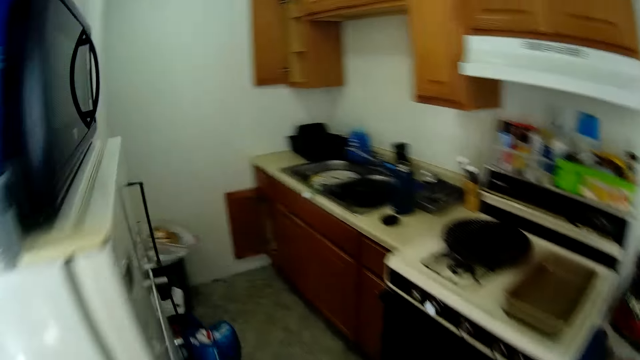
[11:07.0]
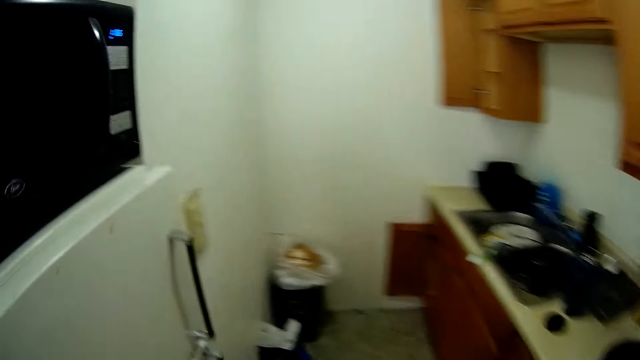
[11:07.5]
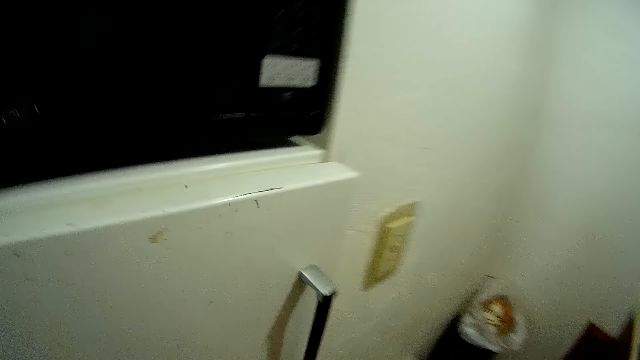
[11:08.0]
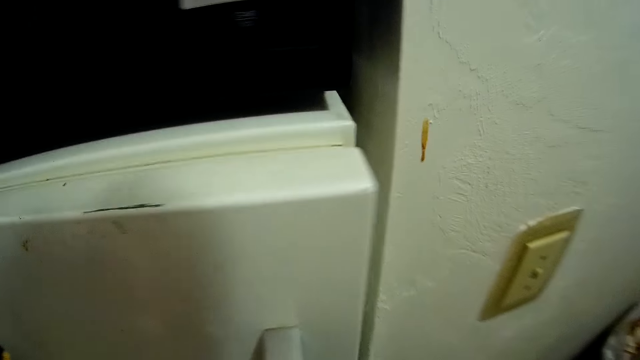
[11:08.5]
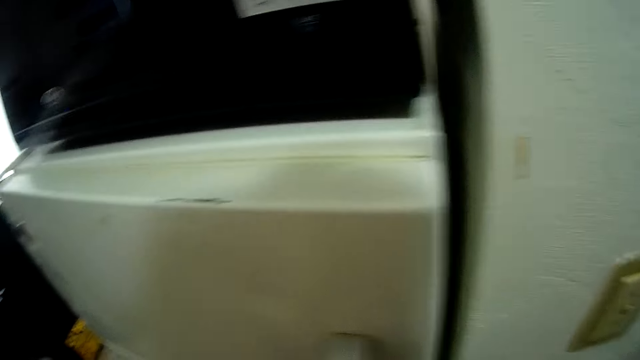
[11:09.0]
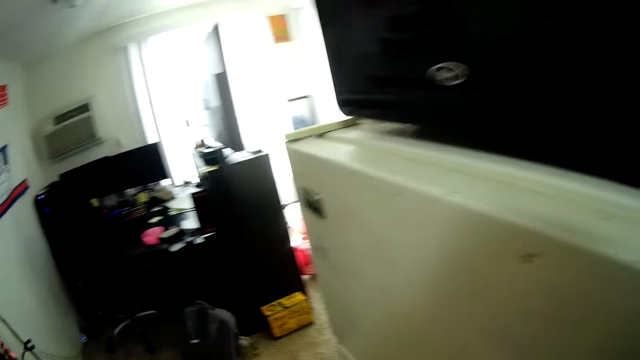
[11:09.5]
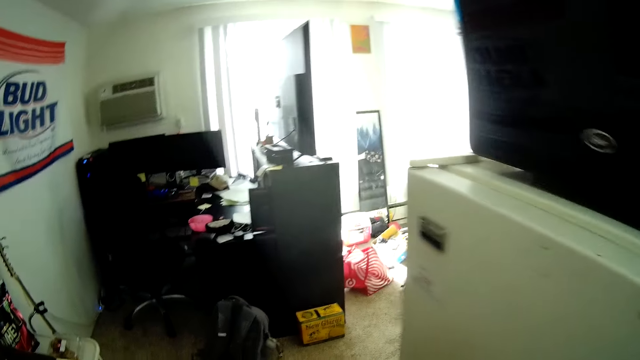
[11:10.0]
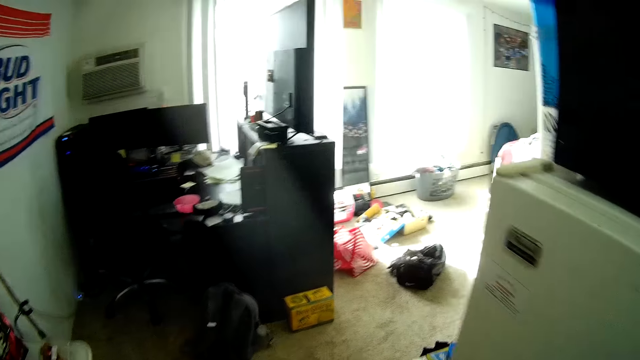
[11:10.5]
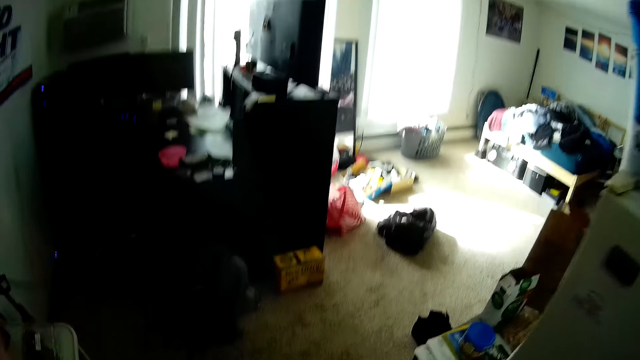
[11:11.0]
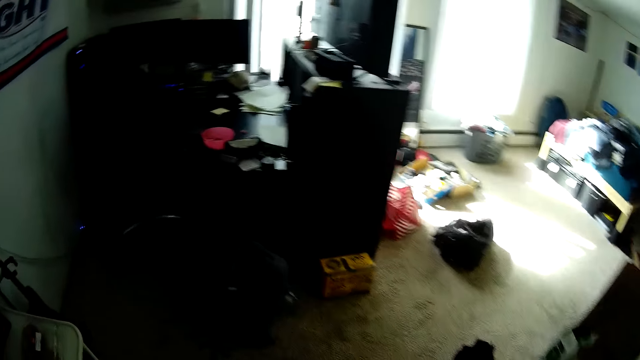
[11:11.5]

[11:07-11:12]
The camera wearer raises his left hand.
